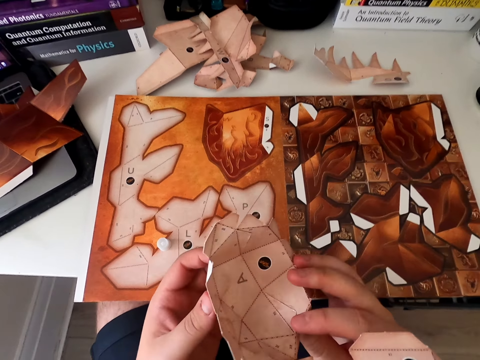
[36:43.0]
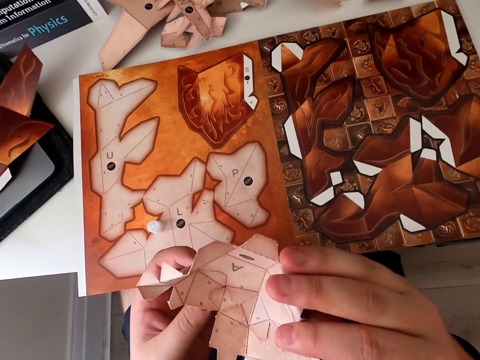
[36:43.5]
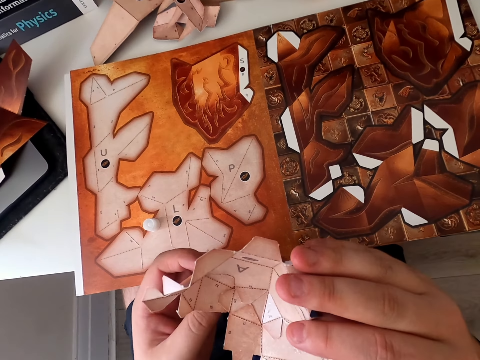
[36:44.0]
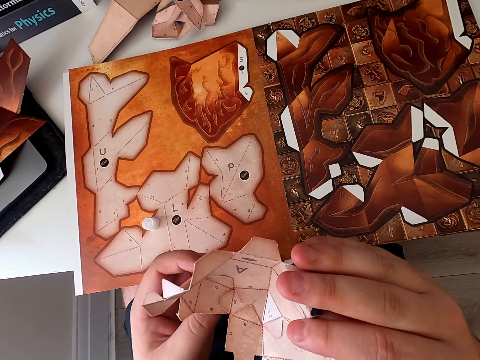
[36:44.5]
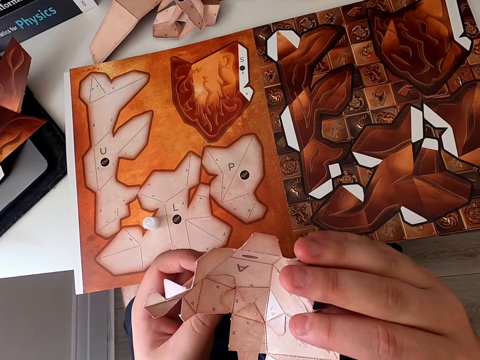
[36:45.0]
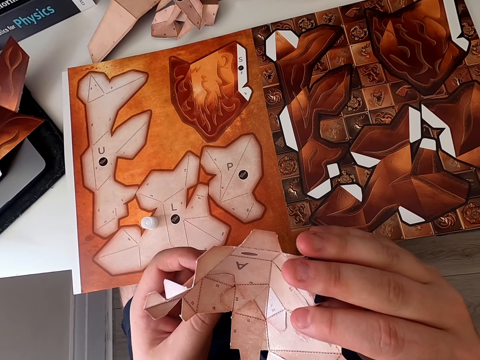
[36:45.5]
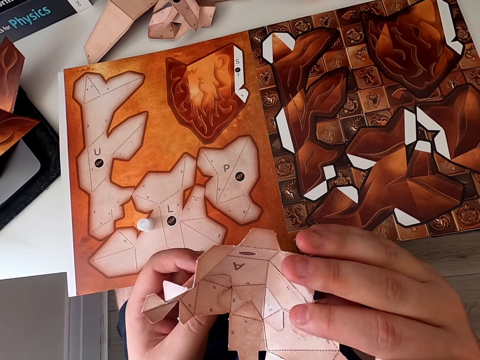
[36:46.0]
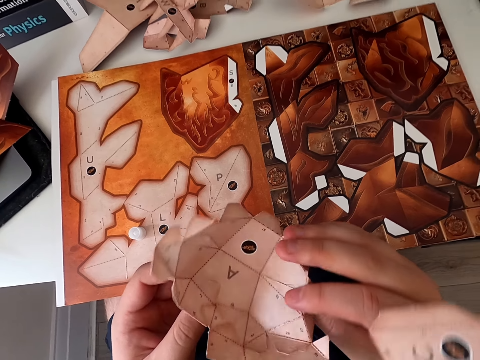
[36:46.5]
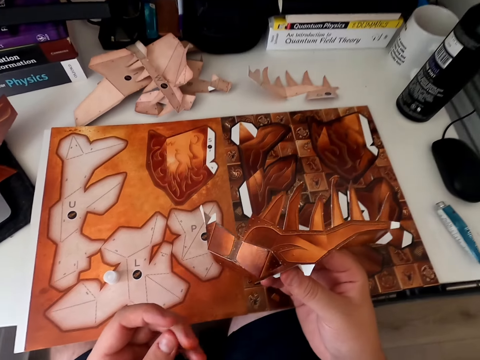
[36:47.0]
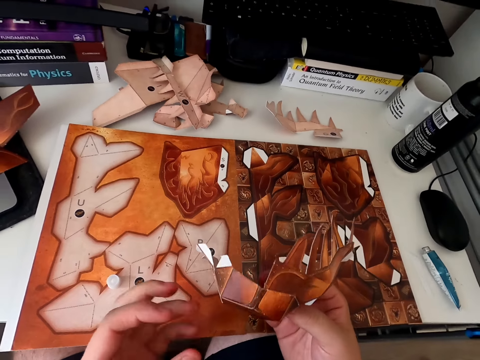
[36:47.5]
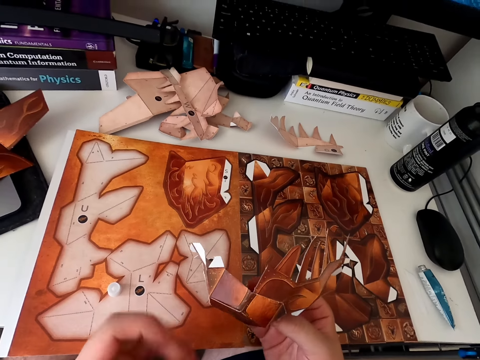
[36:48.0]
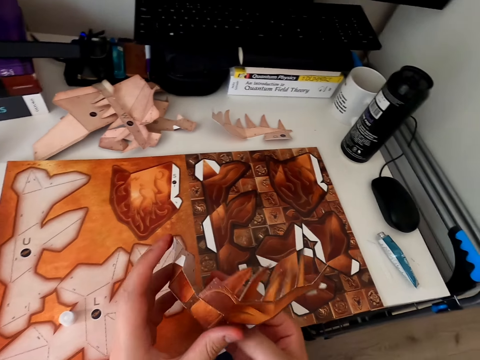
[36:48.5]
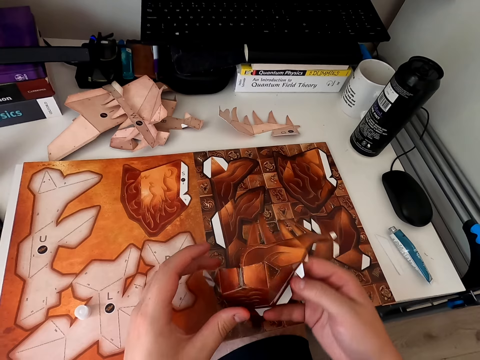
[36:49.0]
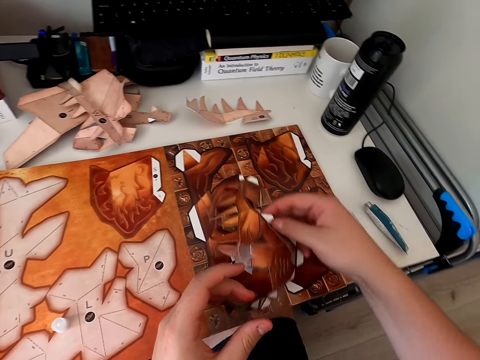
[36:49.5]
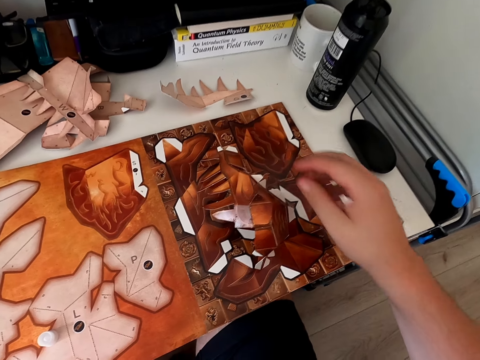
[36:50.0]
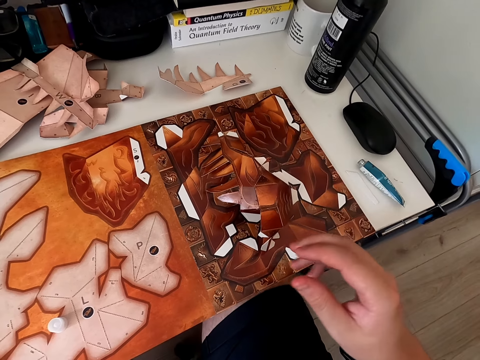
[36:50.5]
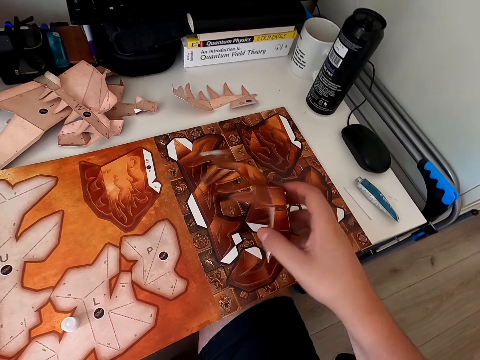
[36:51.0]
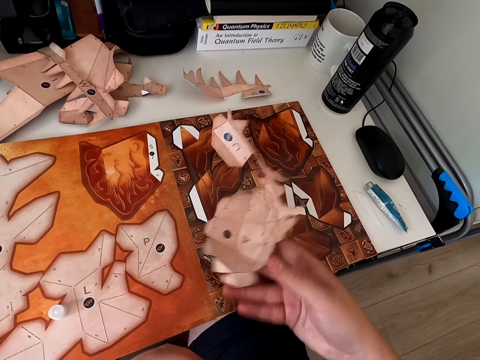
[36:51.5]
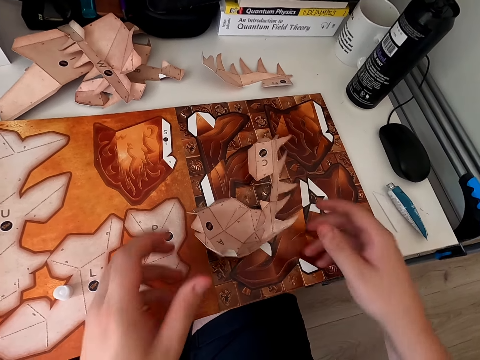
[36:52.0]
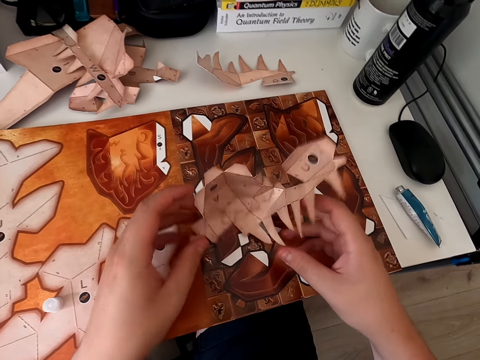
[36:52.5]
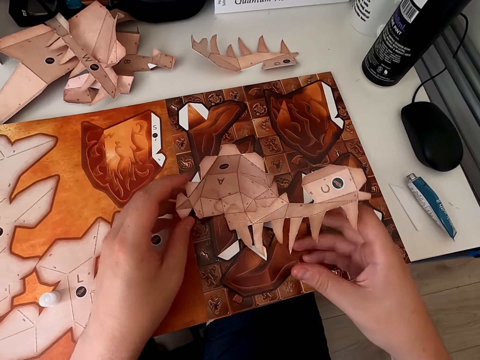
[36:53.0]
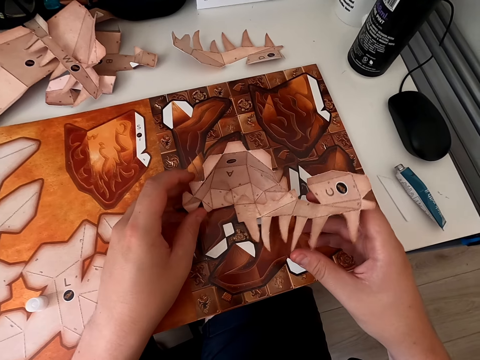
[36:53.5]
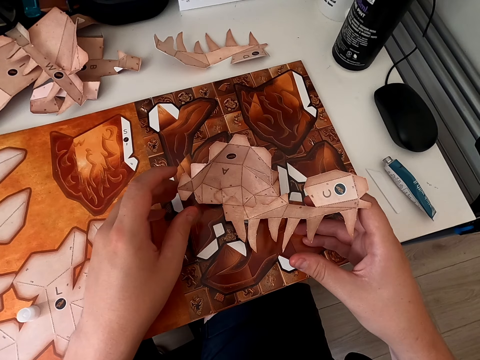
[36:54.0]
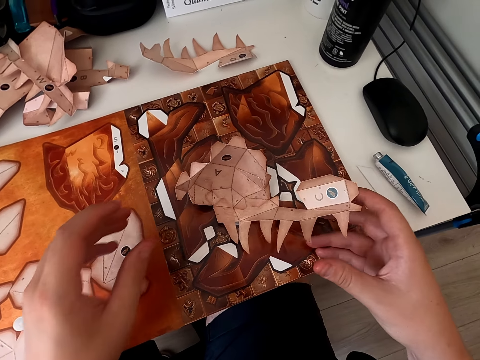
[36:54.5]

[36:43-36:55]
The camera wearer holds the paper craft. They turn the paper craft. They turn the paper craft again. They put the paper craft down. They turn the paper craft. They hold the paper craft.

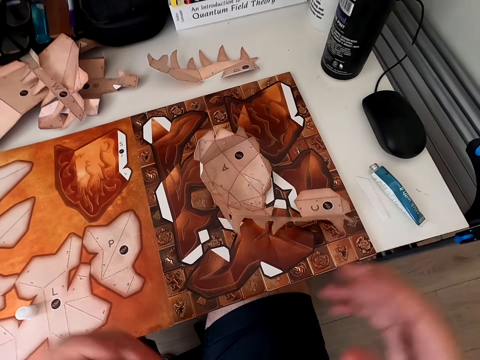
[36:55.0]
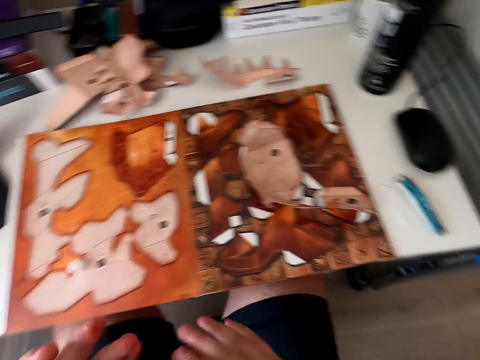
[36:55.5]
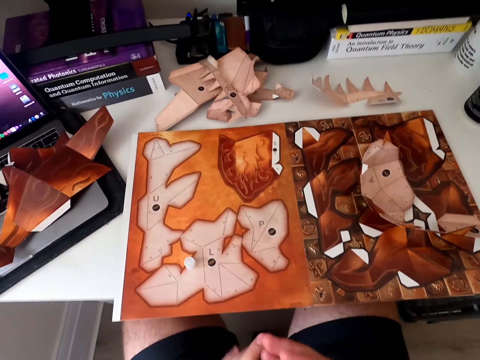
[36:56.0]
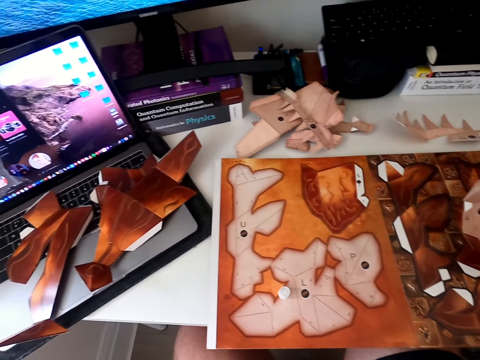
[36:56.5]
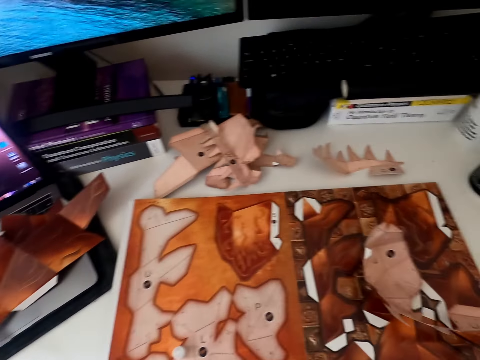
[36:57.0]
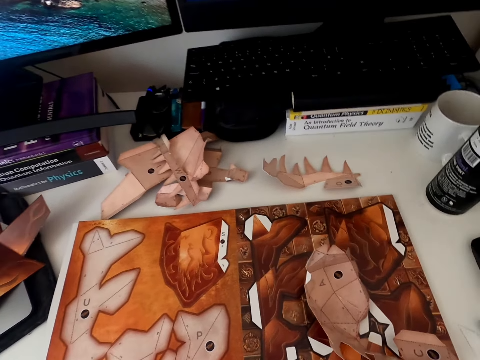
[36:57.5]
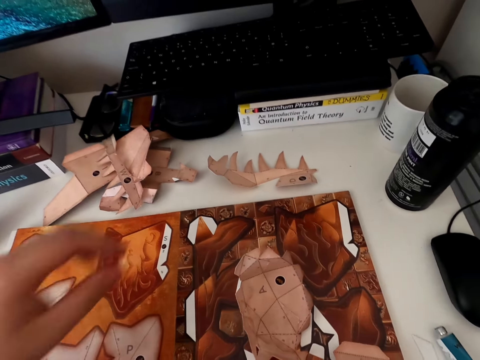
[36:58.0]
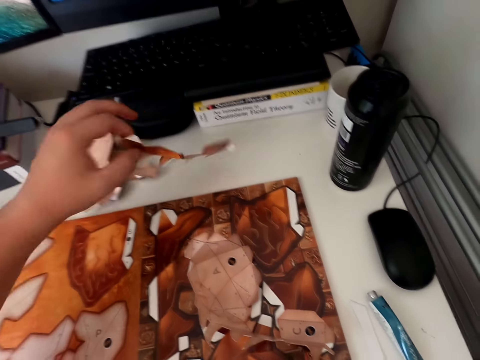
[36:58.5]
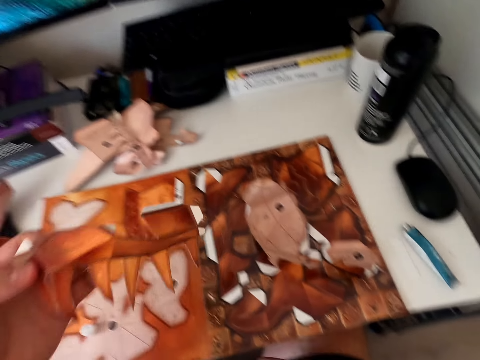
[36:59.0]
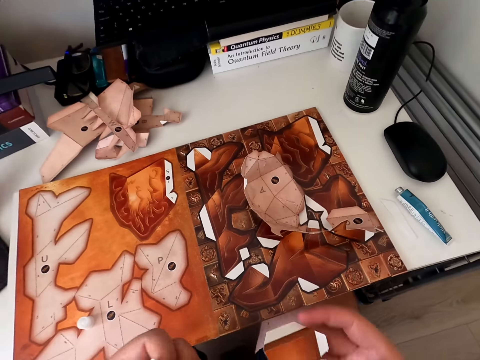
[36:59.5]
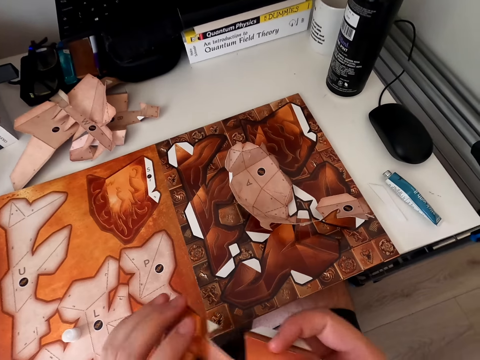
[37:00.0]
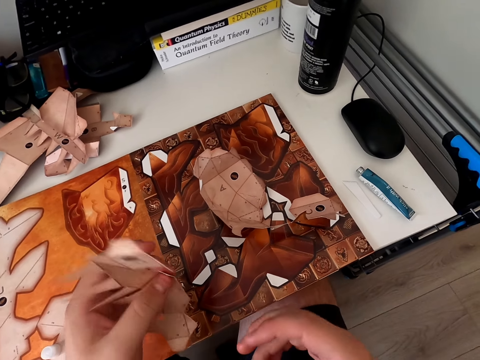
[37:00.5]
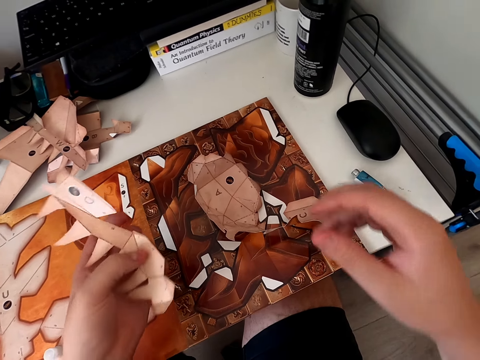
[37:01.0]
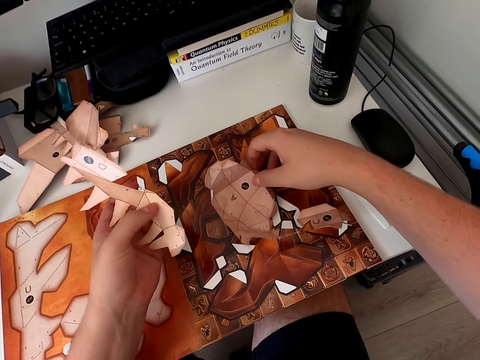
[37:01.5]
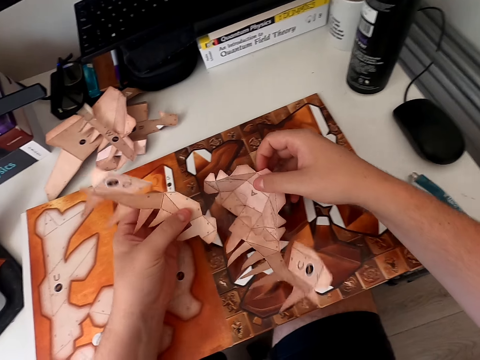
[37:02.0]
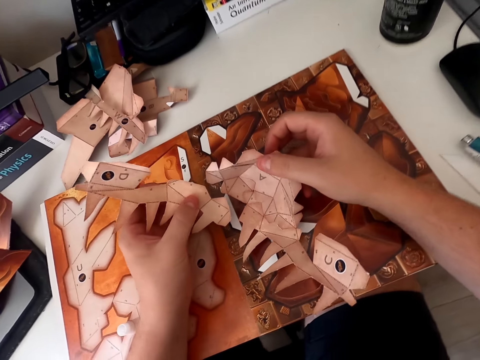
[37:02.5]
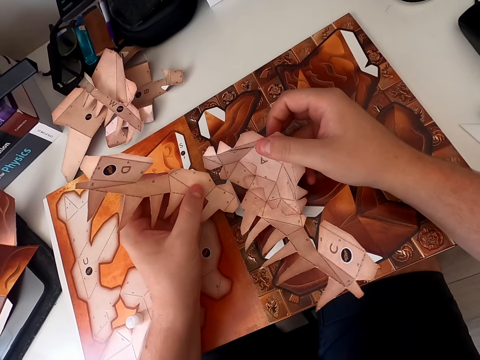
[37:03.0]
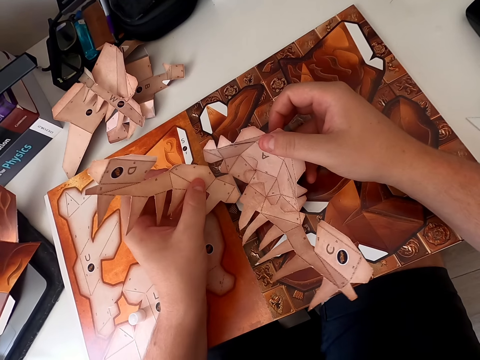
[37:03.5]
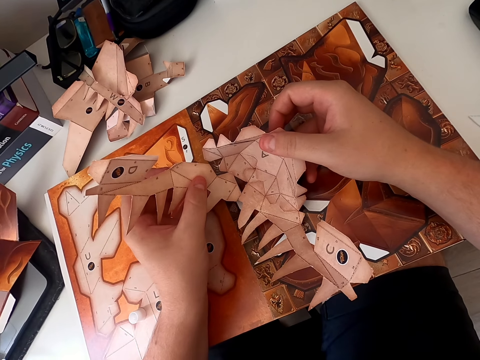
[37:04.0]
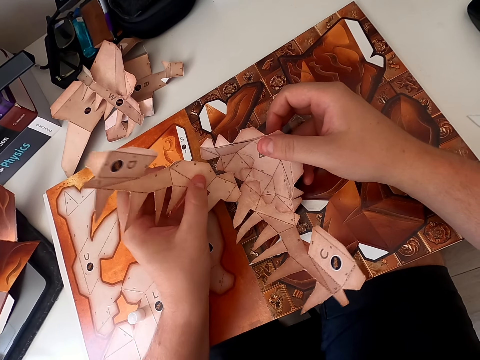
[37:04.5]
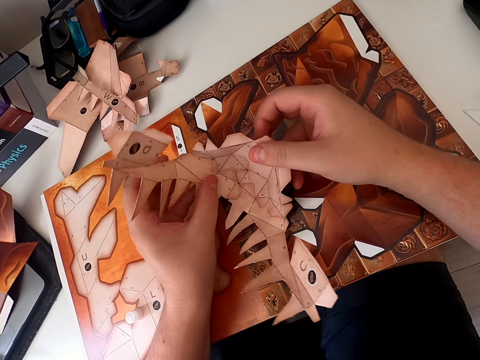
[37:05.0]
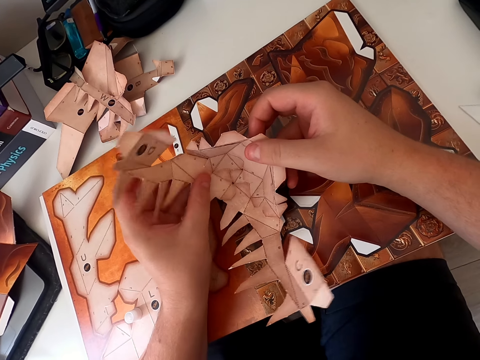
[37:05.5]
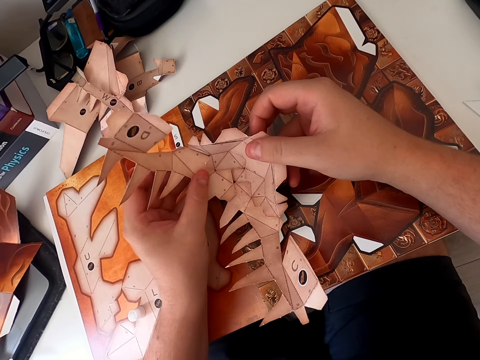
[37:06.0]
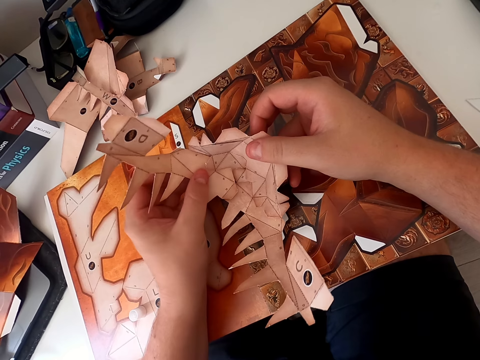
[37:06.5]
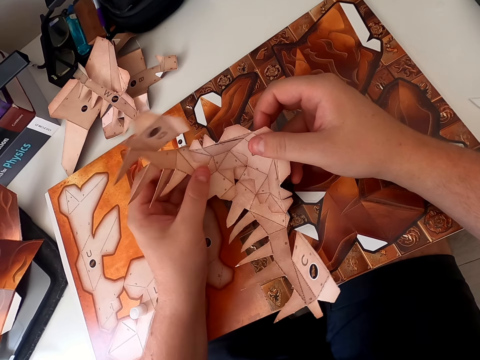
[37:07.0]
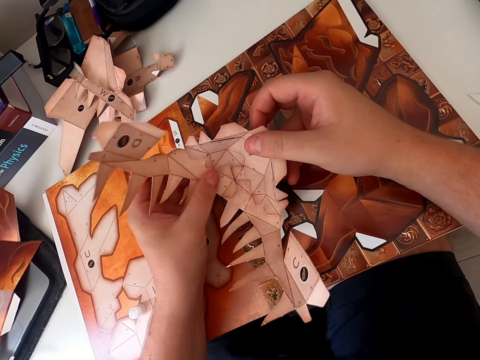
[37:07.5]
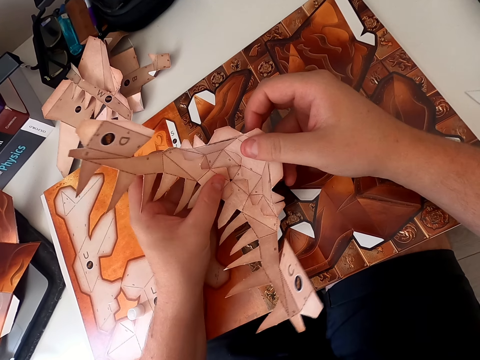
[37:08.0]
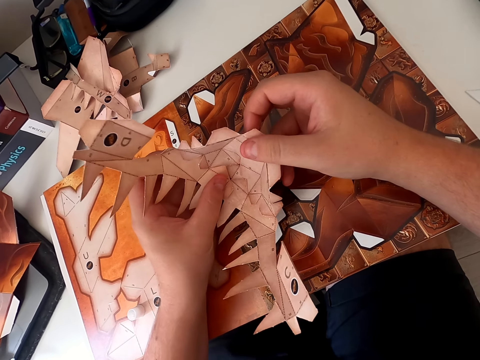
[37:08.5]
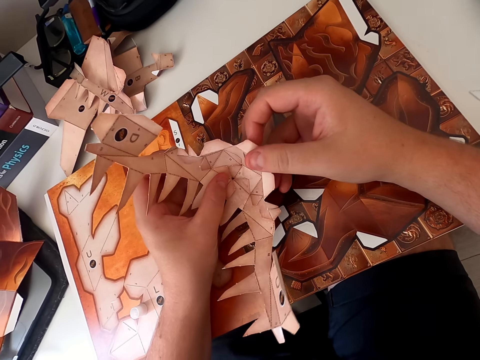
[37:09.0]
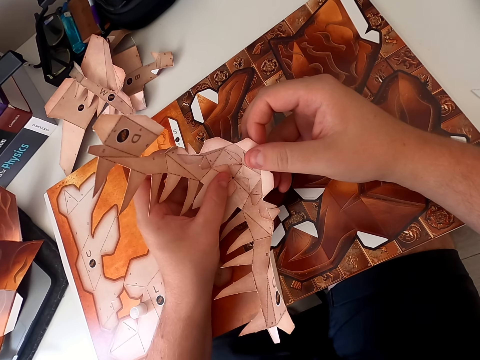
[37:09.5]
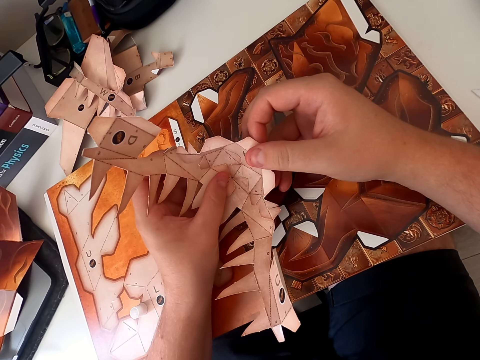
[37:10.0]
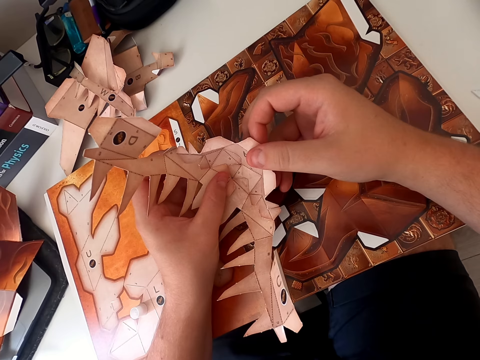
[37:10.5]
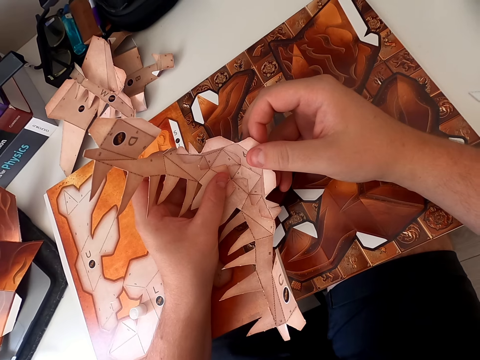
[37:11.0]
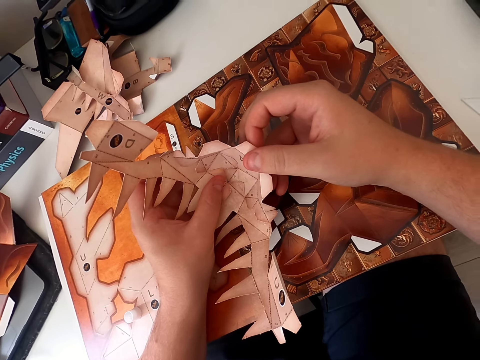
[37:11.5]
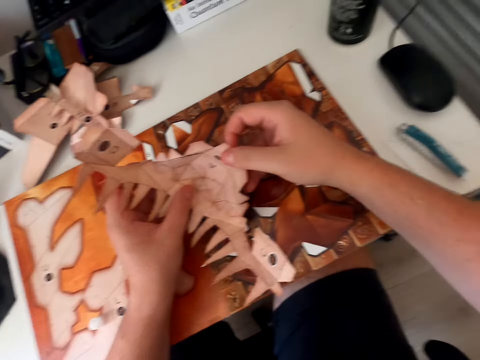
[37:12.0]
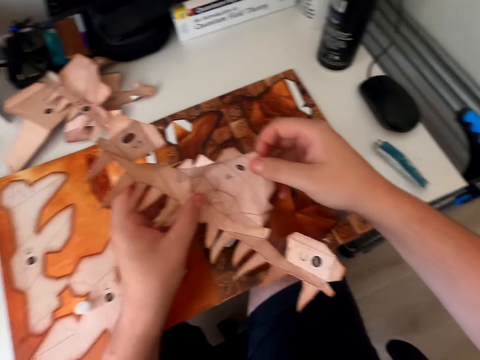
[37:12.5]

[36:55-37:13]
The camera wearer moves their hand. They move their hand again. They look around. They pick up another paper craft. They turn the paper craft. They pick up a paper craft. They set the paper craft pieces. They set the paper craft pieces again.
